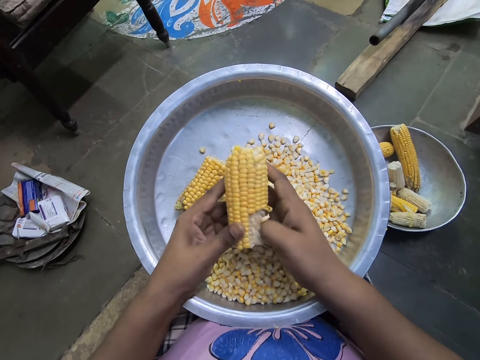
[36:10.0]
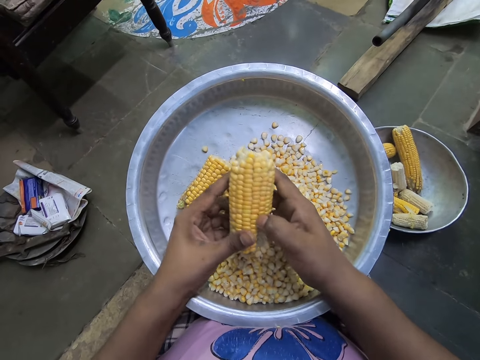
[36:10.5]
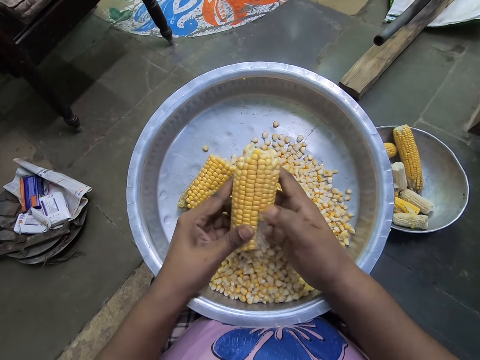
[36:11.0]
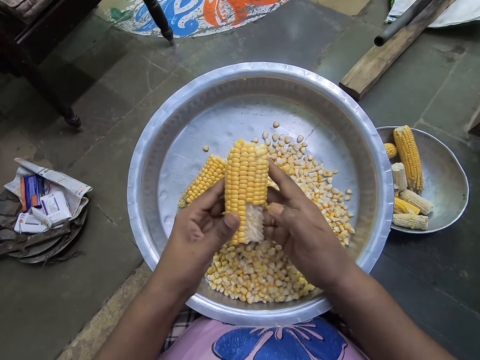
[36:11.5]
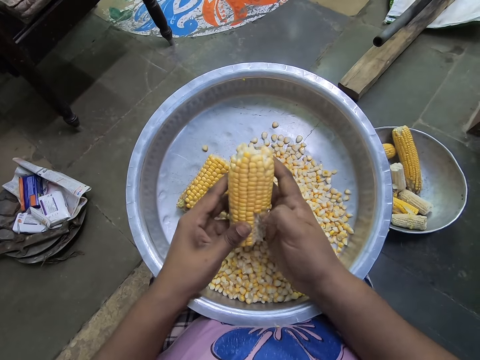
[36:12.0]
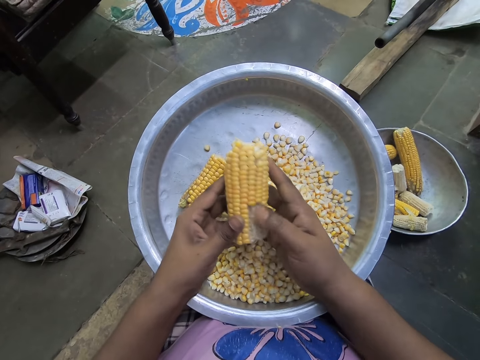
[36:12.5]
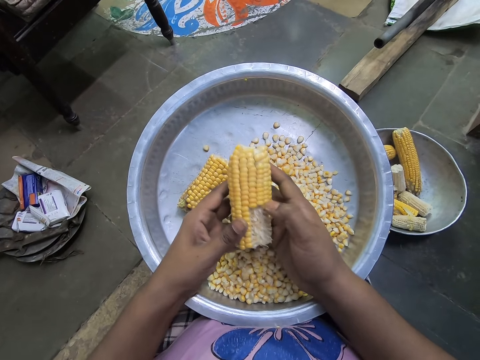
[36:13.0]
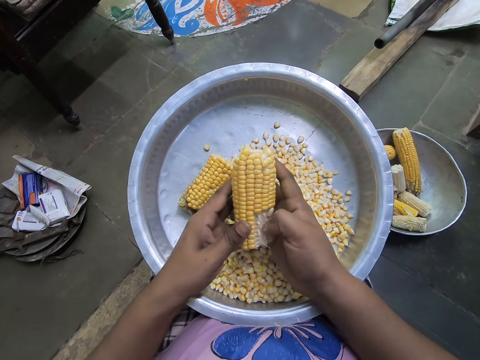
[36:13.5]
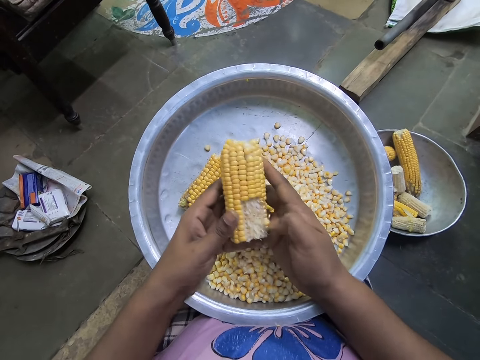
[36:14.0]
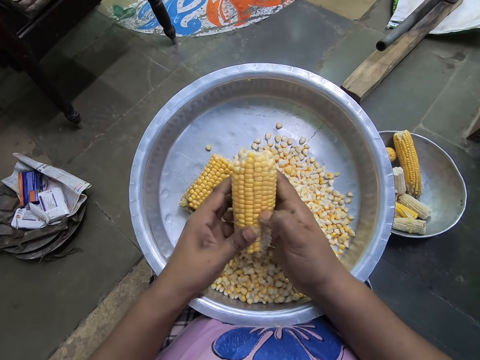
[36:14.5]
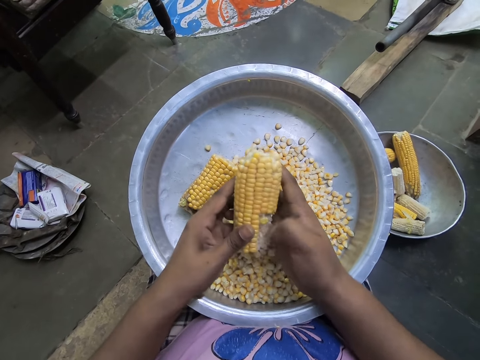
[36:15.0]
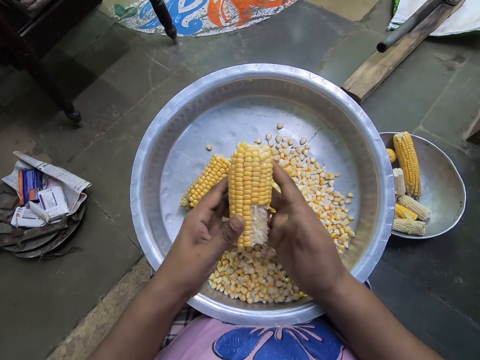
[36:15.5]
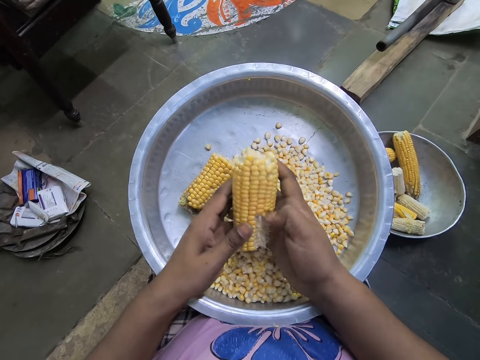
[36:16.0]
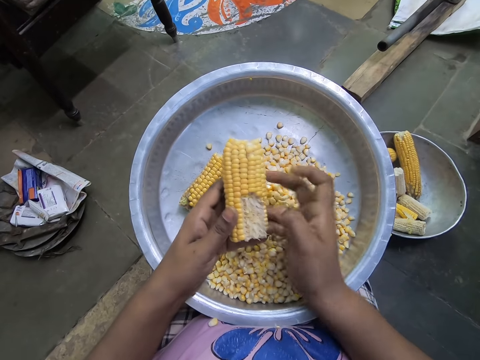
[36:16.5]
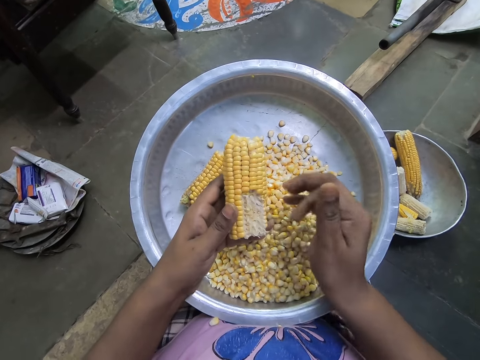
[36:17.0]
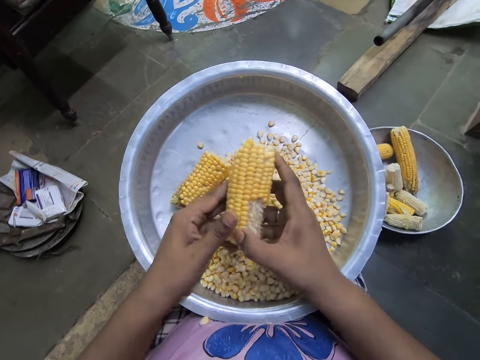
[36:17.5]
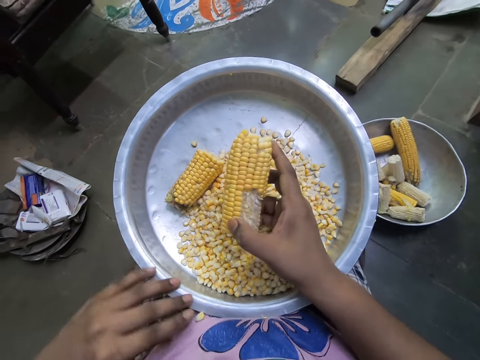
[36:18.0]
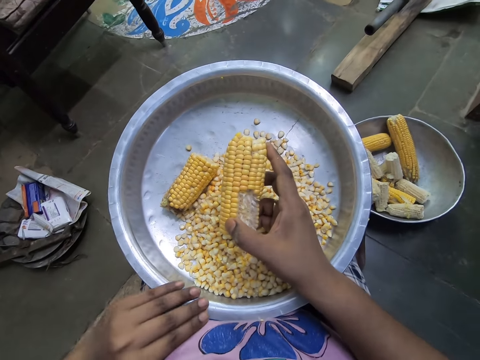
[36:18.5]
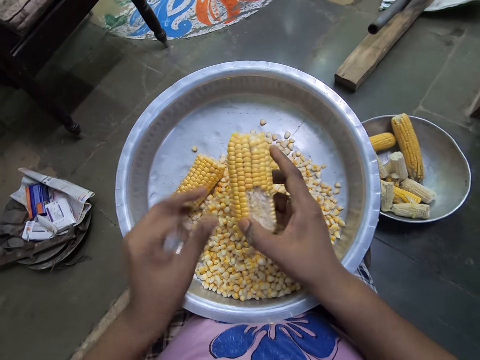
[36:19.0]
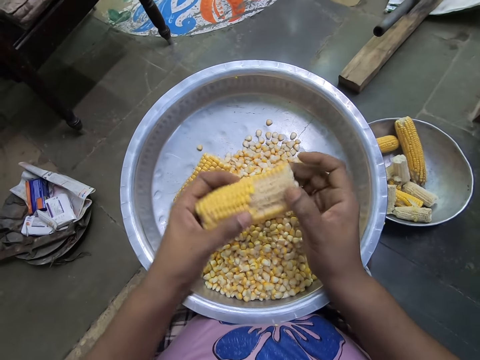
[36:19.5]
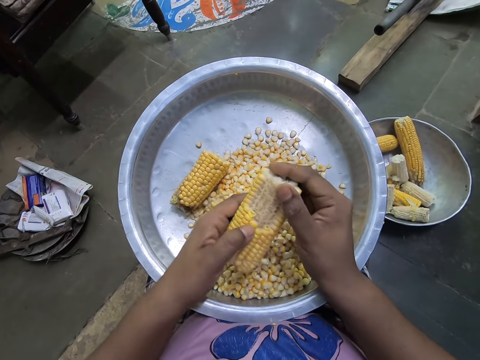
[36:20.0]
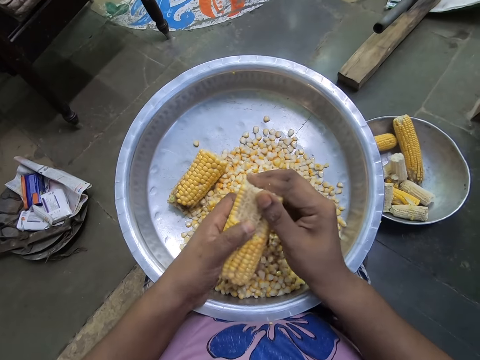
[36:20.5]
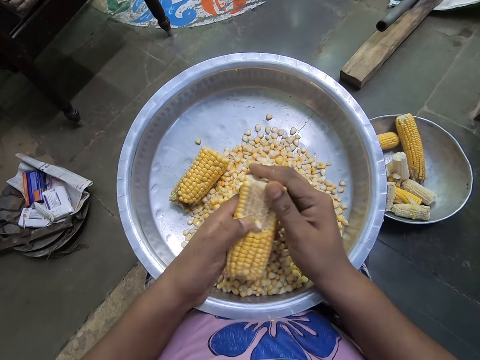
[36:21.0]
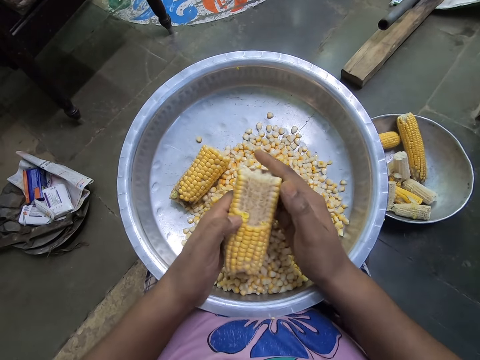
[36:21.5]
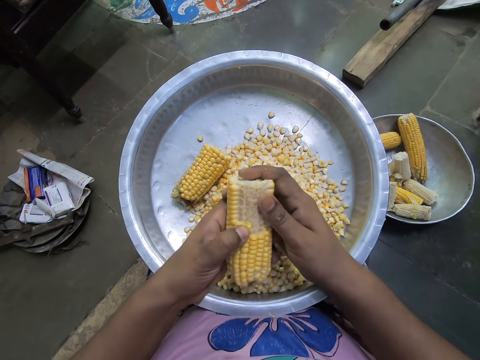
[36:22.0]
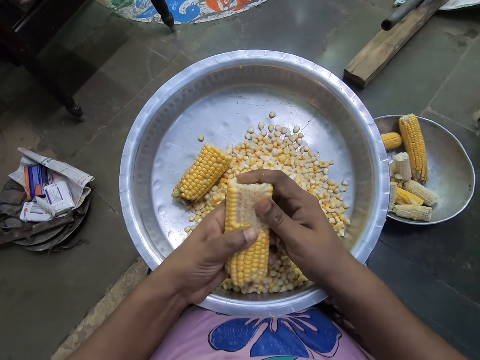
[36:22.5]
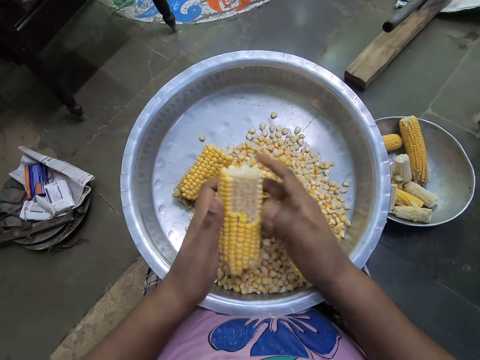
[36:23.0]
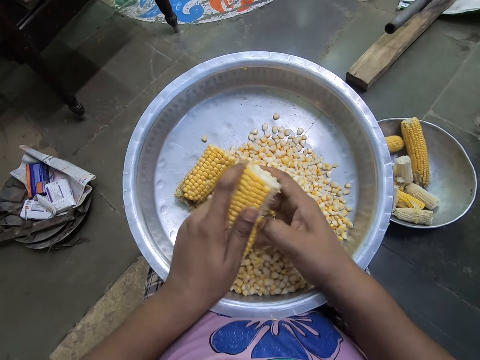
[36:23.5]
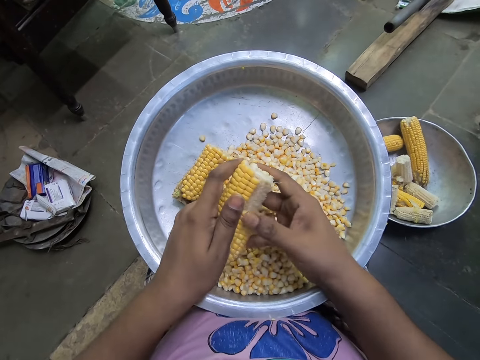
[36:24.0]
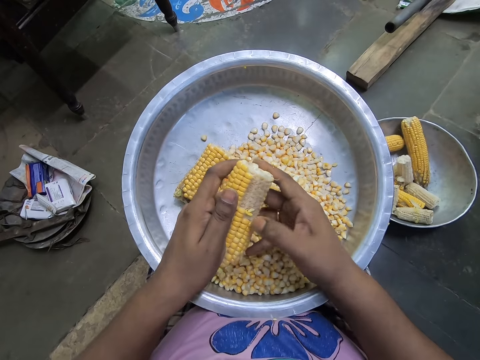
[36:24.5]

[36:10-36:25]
The camera wearer removes maize from the maize cob. She does so repeatedly. She moves a corn kernel from her shirt to the tray with her left hand. She removes corn kernels from the corncob into the tray with her hands.

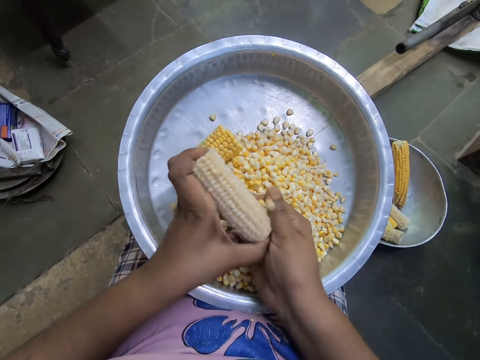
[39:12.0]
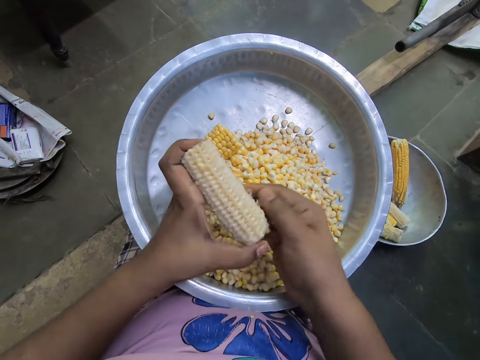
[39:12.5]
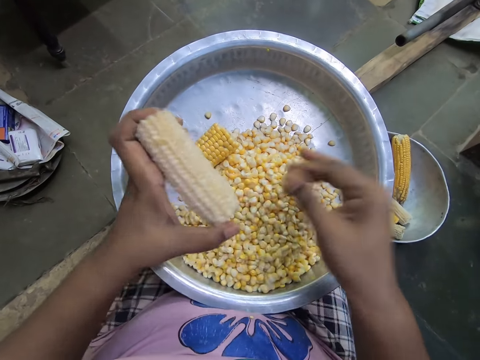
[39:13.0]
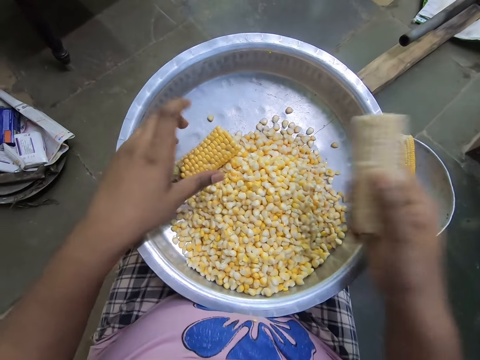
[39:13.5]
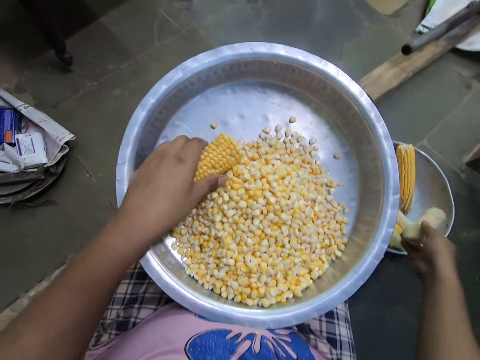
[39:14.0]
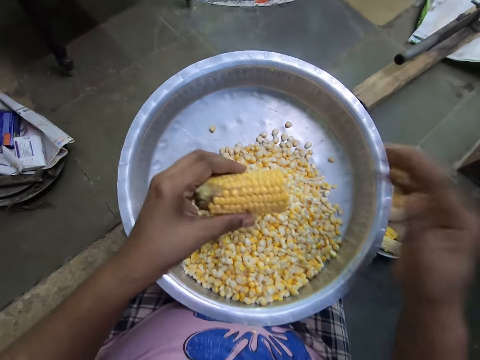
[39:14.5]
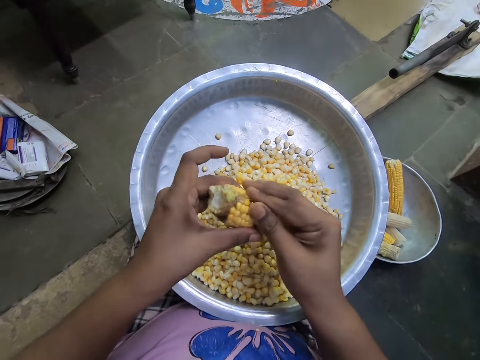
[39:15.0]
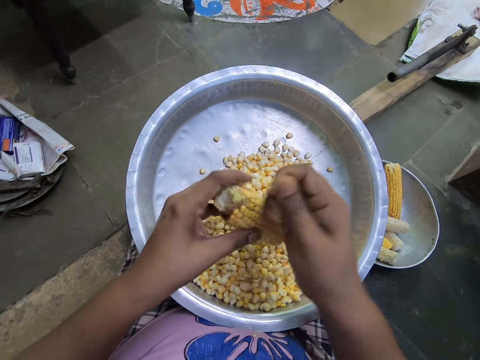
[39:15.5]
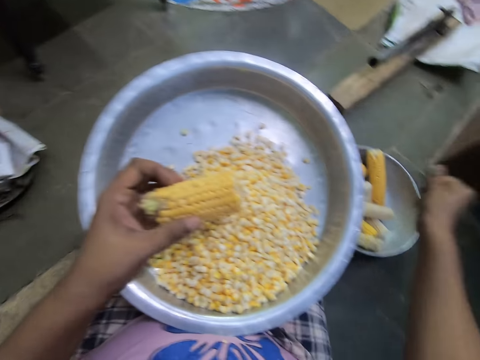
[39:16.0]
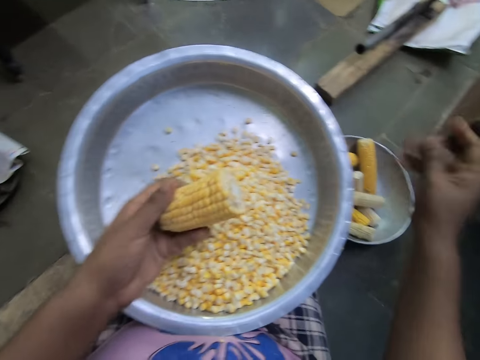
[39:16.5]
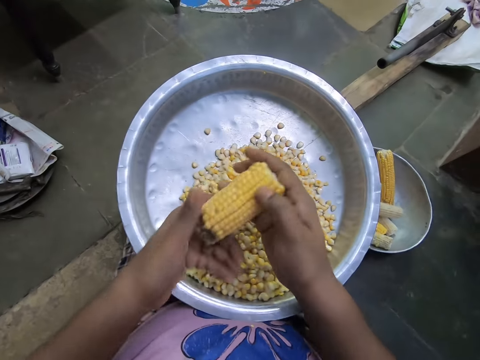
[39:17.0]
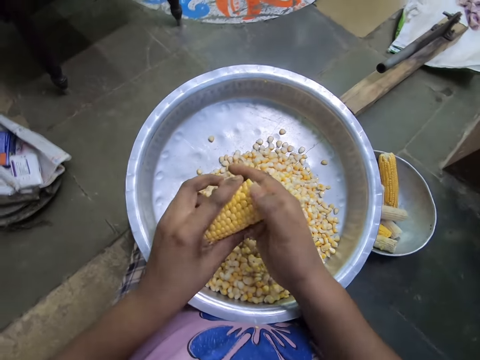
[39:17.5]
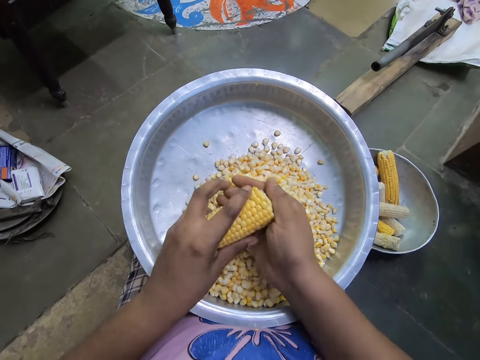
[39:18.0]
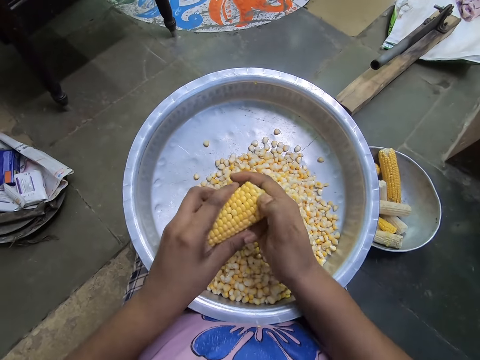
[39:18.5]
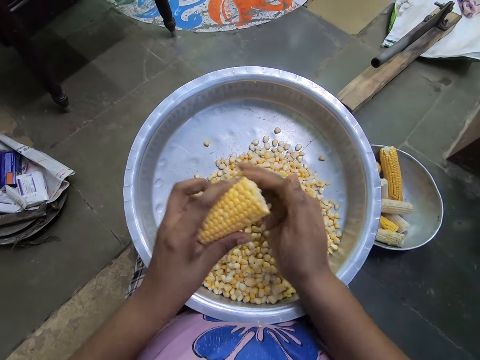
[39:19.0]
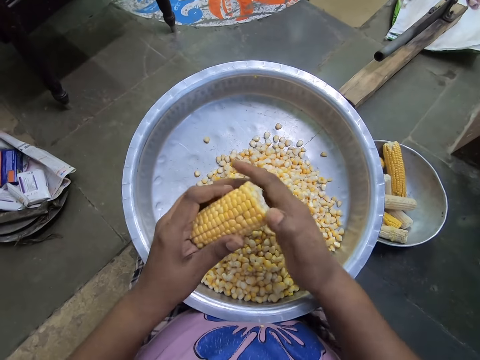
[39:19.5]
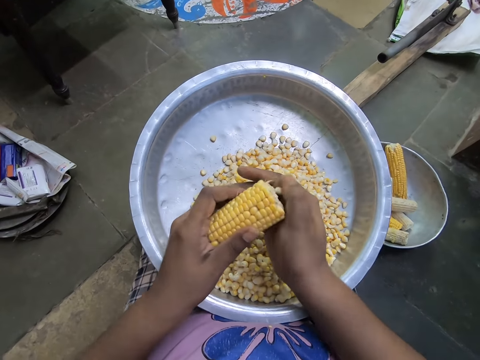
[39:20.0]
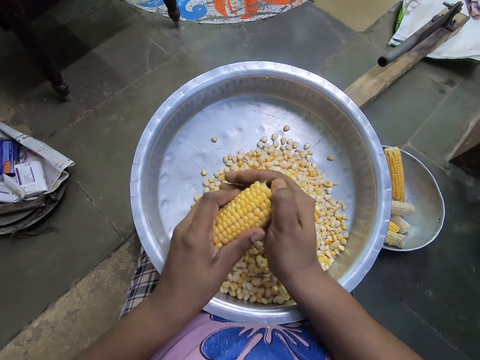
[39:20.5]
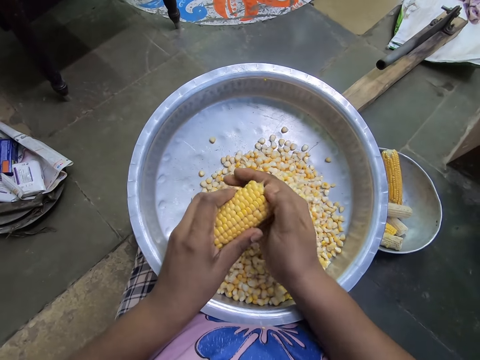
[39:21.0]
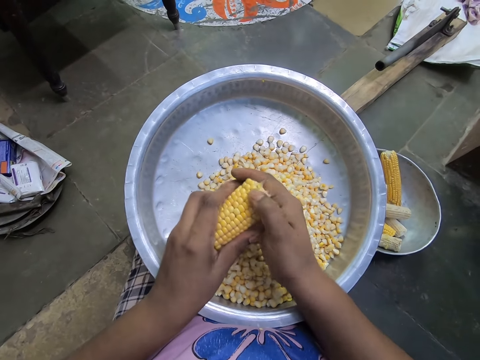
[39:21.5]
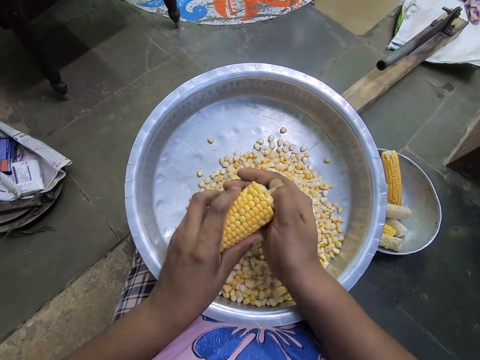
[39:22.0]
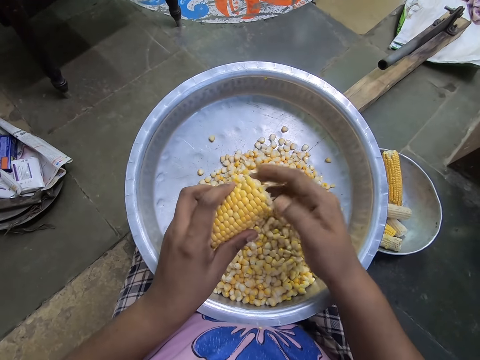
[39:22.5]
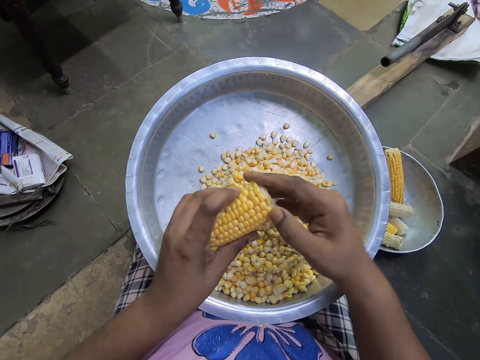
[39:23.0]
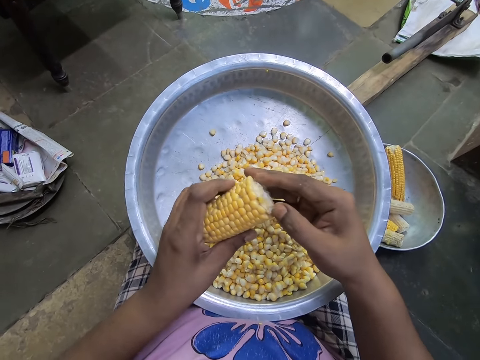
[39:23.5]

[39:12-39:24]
The camera wearer picks a corncob from the tray with her left hand. She drops the corncob into a bowl or steel plate with her right hand. She removes corn silk from the corncob with her right hand. She drops the corn silk into the bowl with her right hand. She removes corn kernels from the corncob into the tray with her hands.
